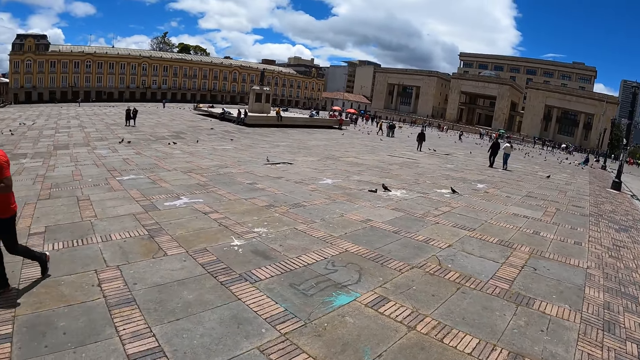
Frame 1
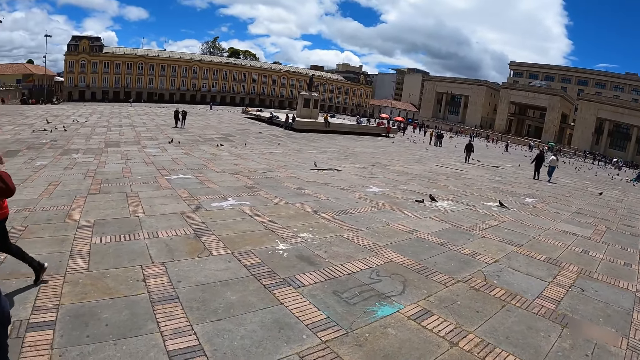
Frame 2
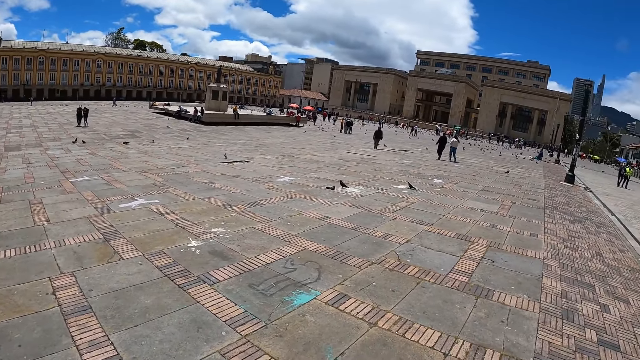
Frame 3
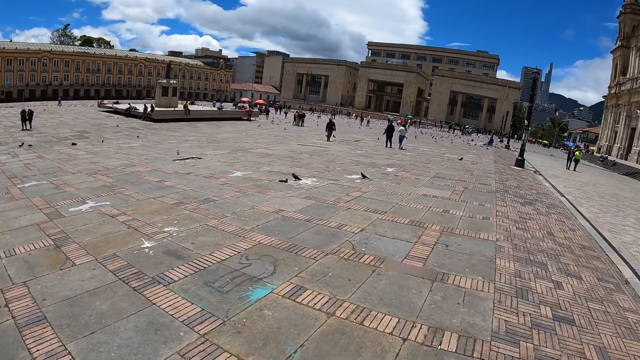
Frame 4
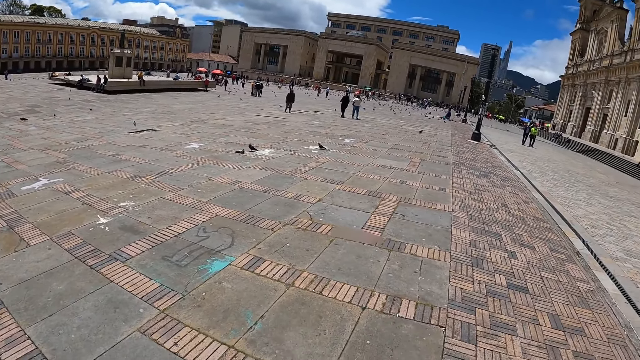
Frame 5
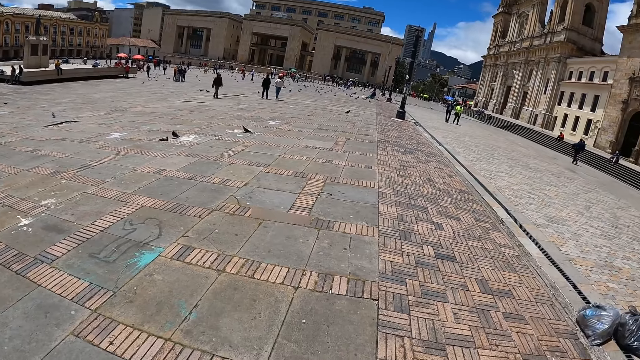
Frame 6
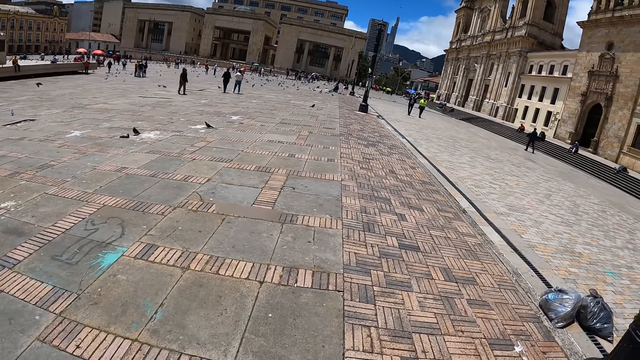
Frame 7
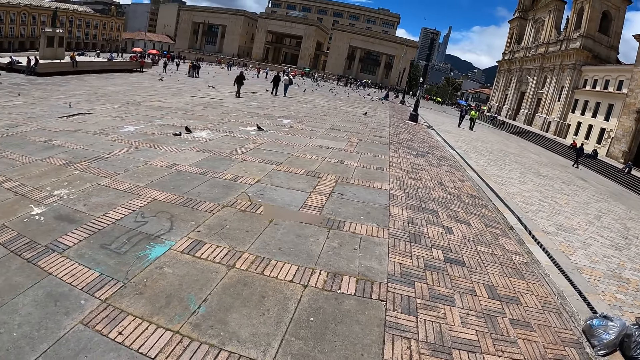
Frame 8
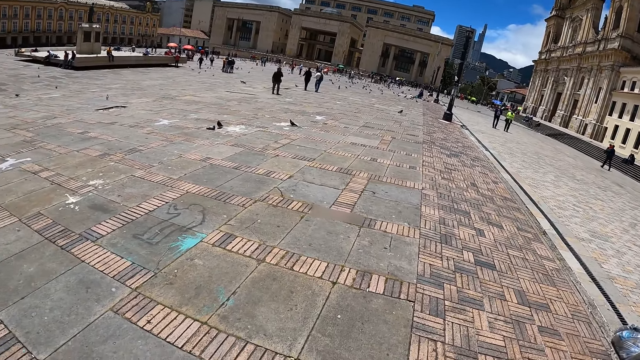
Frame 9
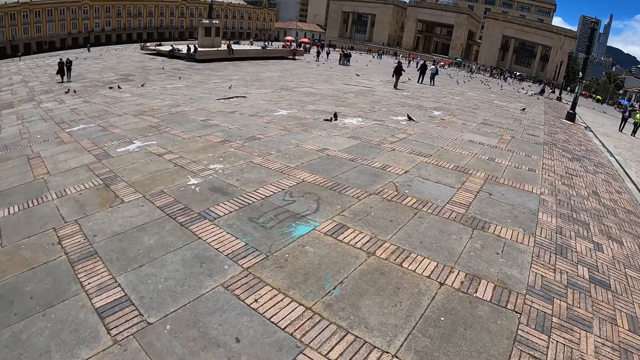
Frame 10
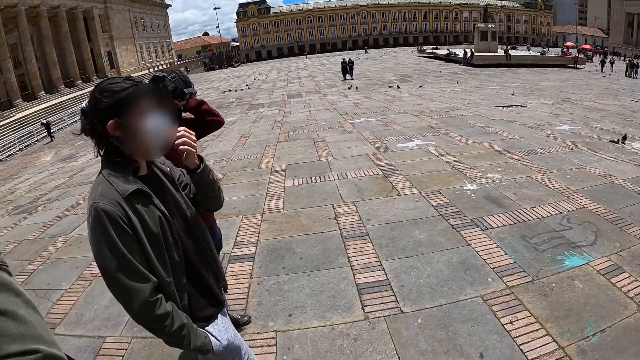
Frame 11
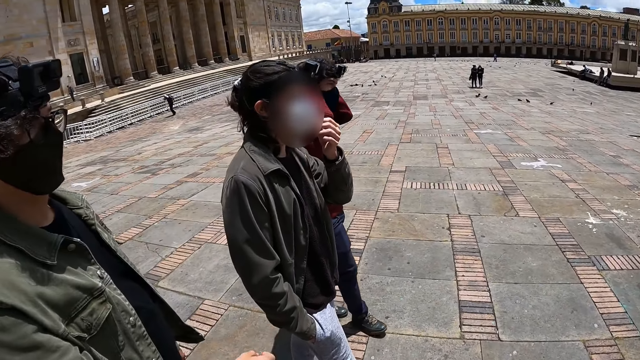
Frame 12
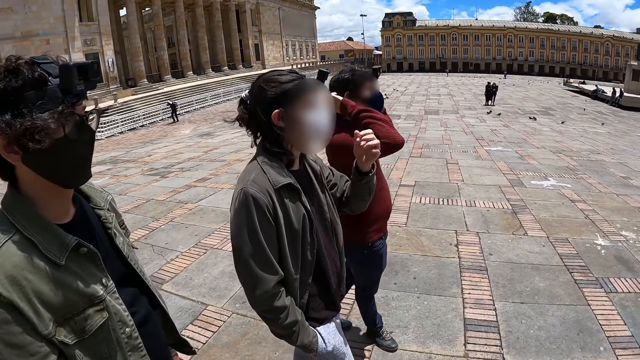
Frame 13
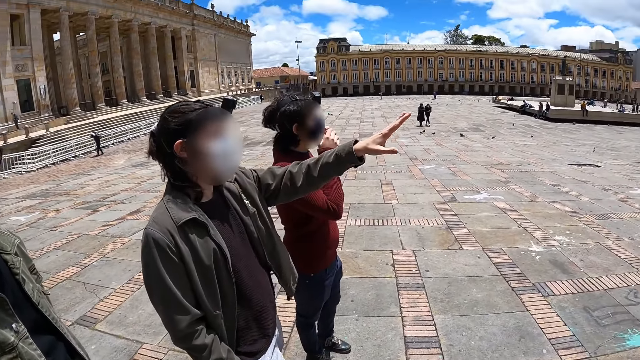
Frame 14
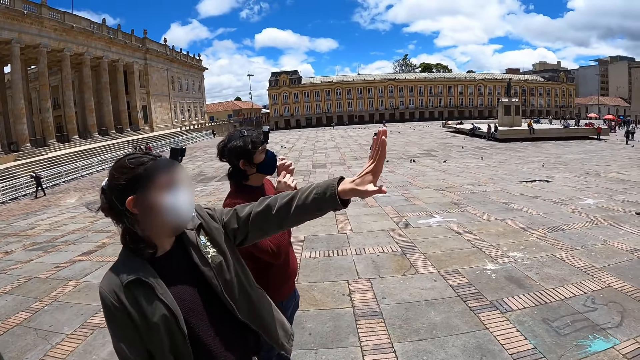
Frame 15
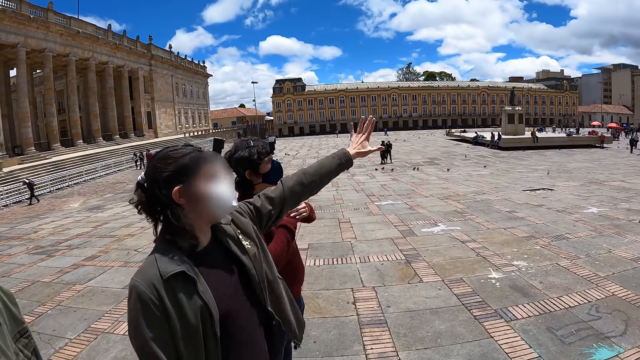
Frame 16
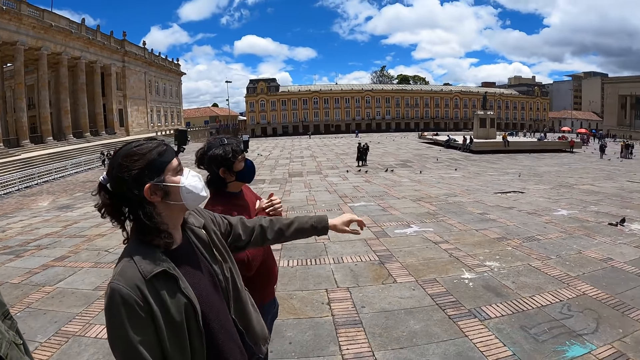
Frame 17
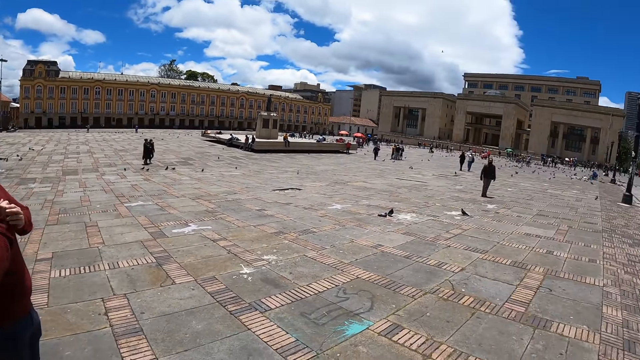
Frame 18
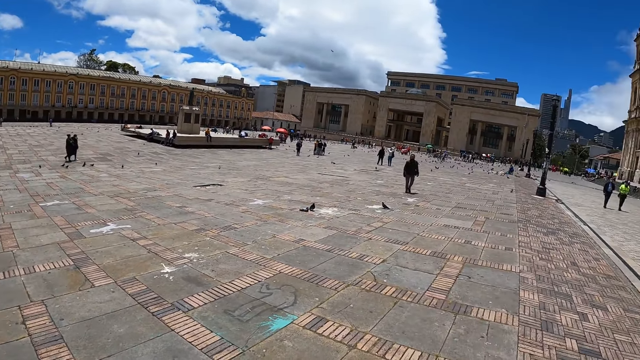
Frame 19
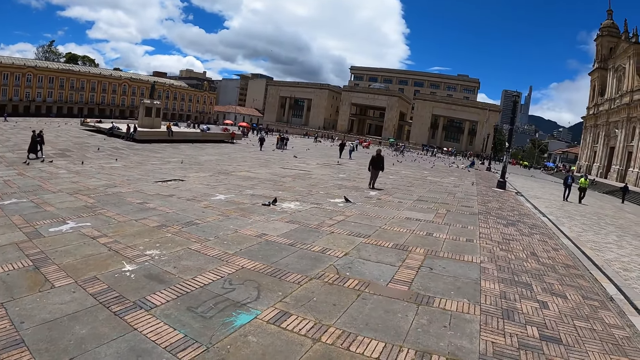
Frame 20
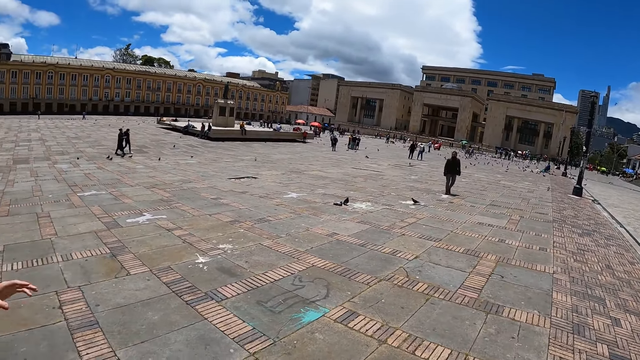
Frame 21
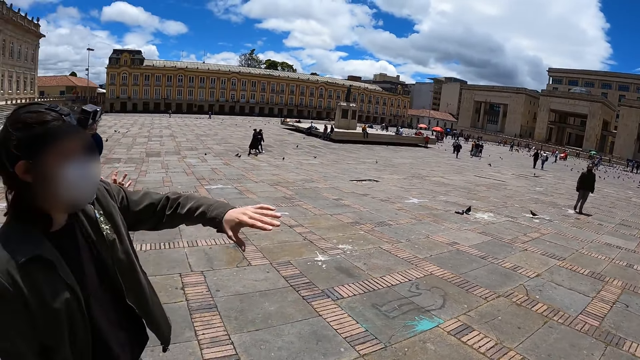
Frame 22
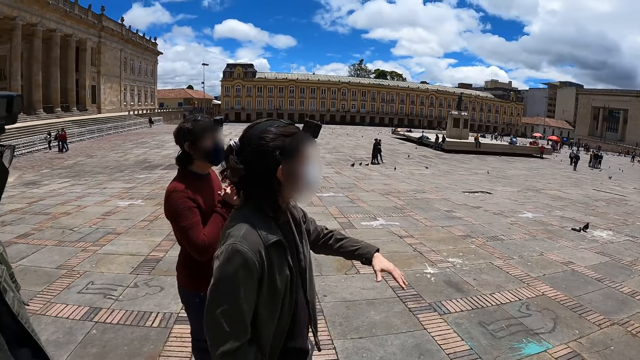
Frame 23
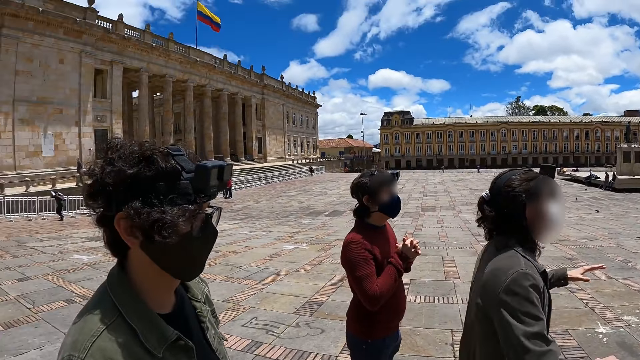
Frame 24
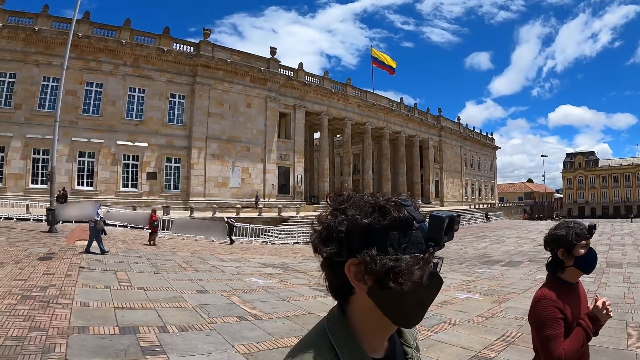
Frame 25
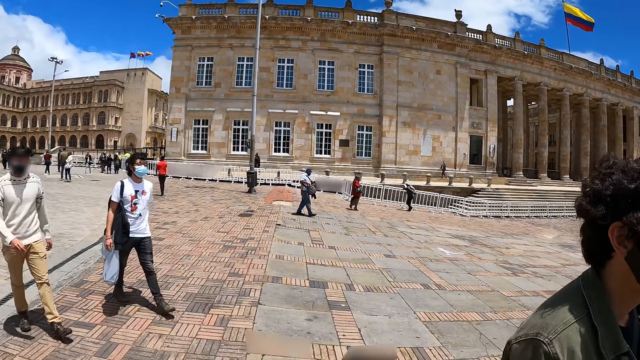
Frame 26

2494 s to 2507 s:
A man dialogues with another man and a third man. A man points out. The camera wearer stares at the man. They look around.

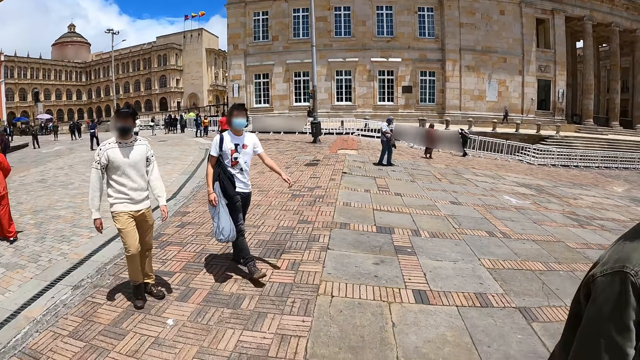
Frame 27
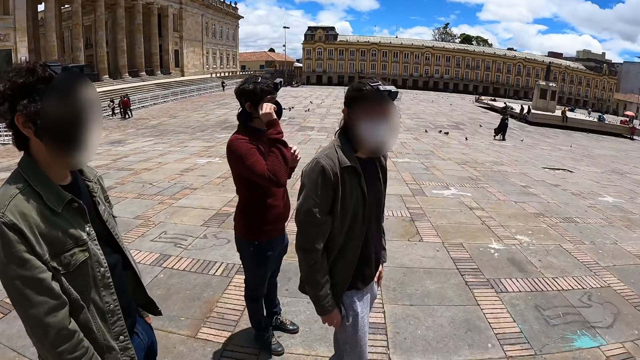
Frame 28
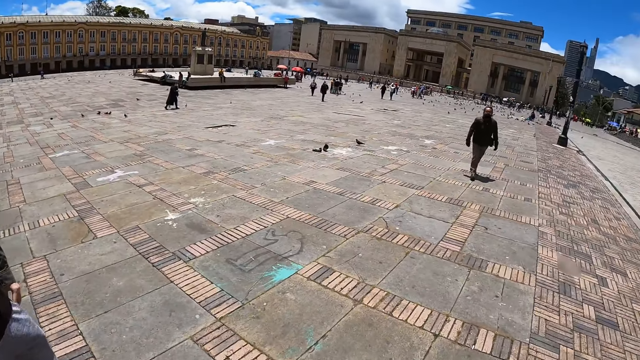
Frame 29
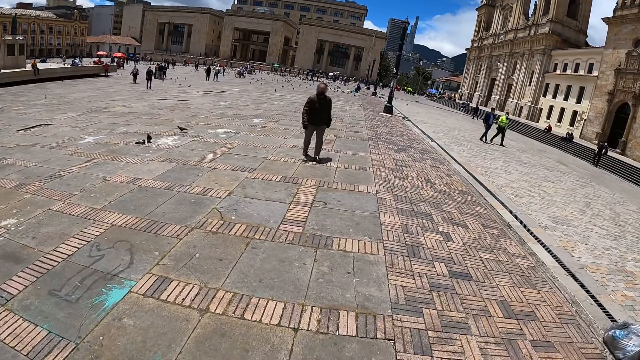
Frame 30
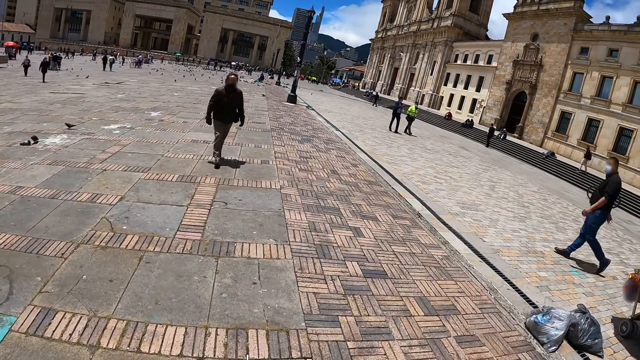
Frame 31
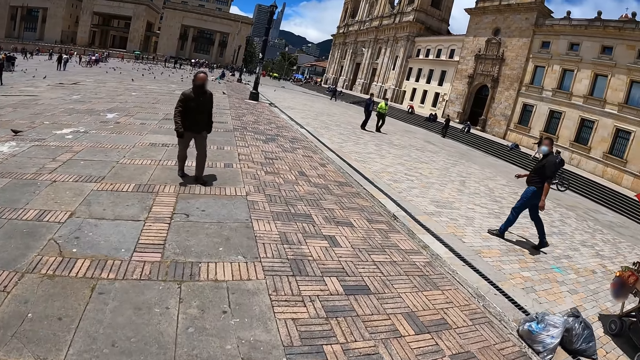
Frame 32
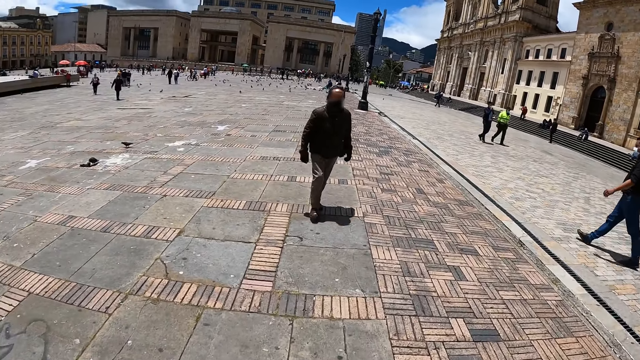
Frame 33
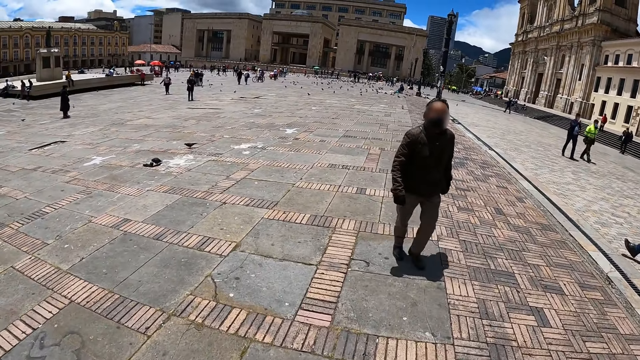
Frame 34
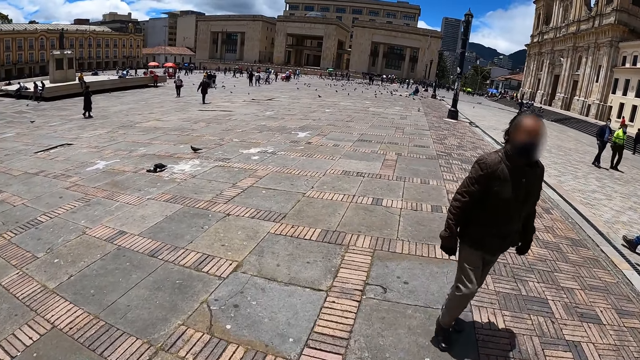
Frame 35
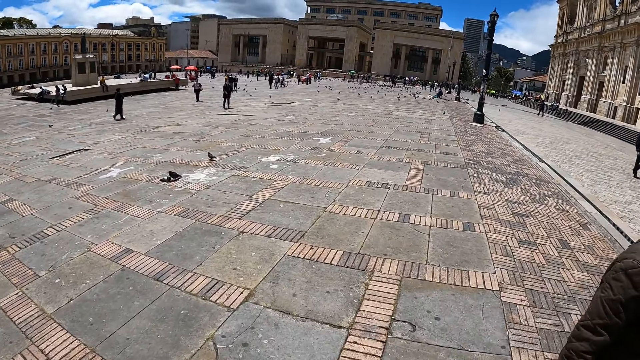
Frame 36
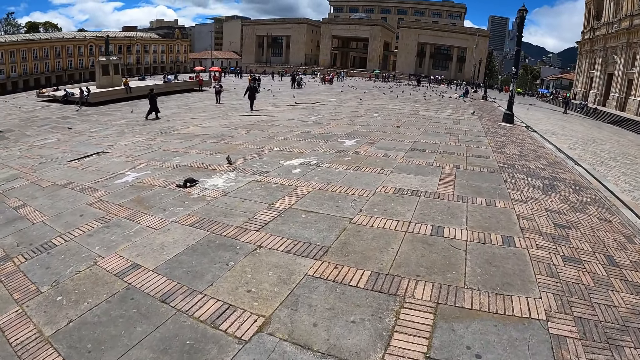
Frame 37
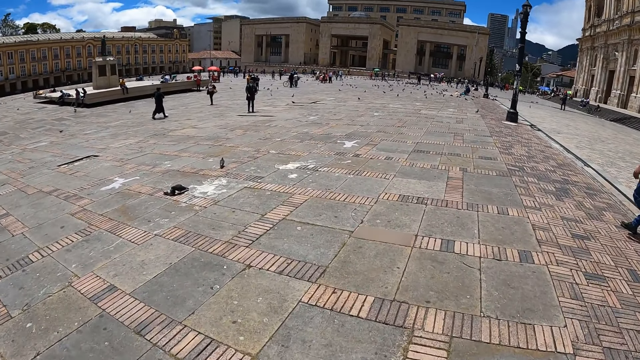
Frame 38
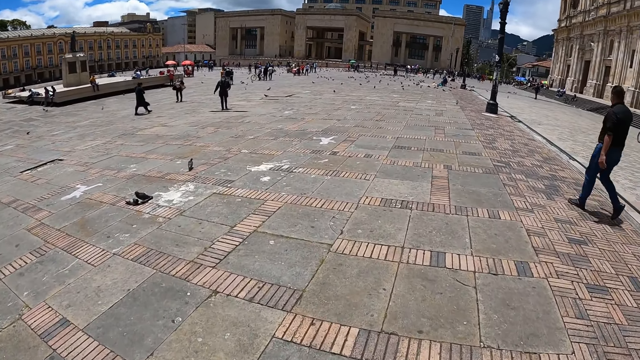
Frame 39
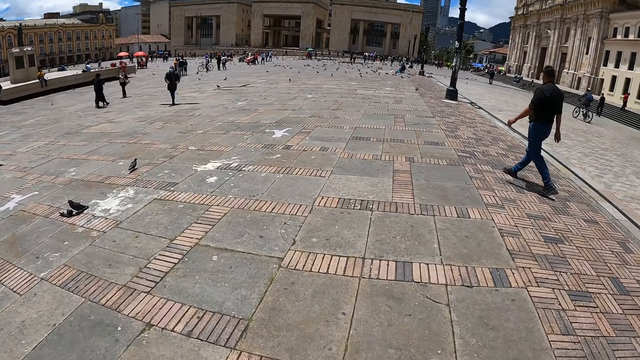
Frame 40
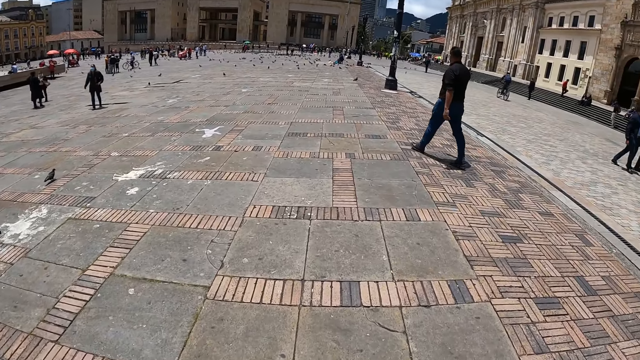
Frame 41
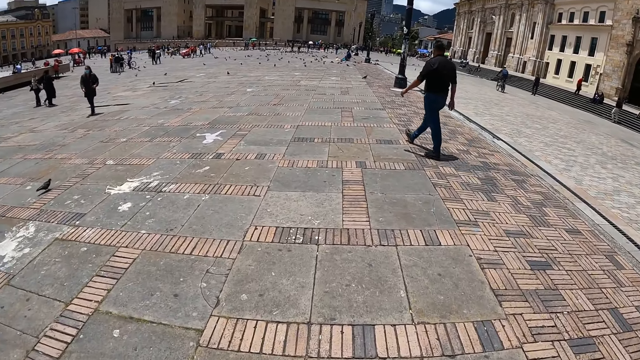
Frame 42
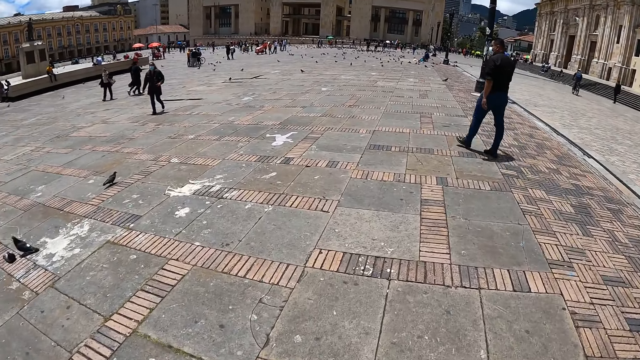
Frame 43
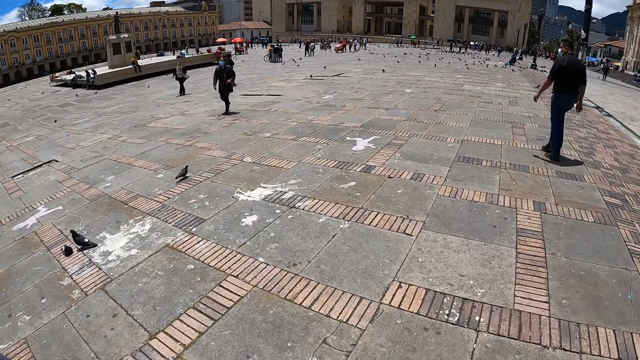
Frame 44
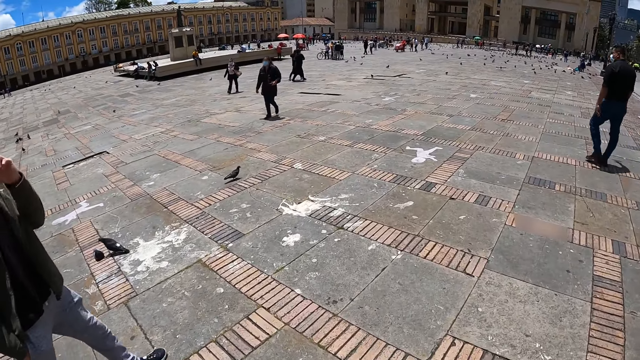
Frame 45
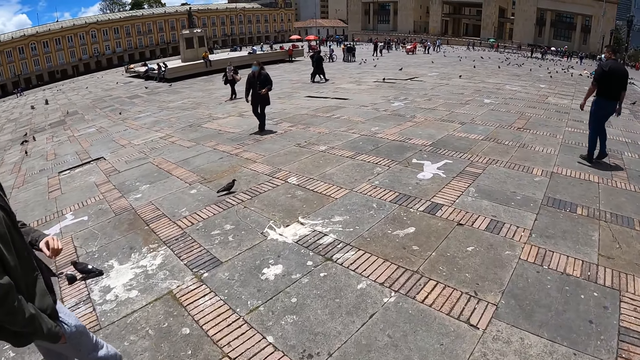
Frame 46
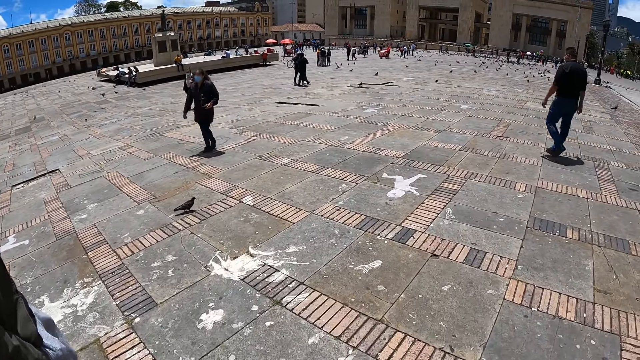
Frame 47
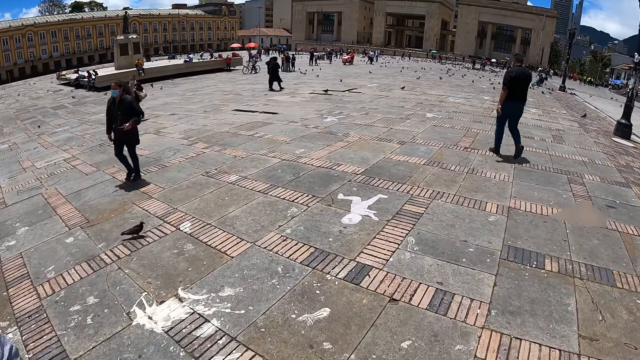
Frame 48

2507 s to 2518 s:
A man walks on a pavement. The camera wearer walks around the pavement.
